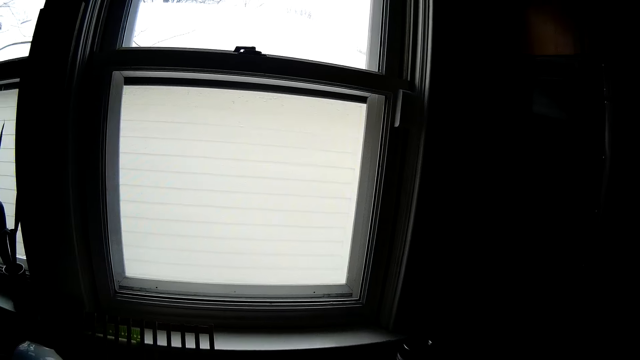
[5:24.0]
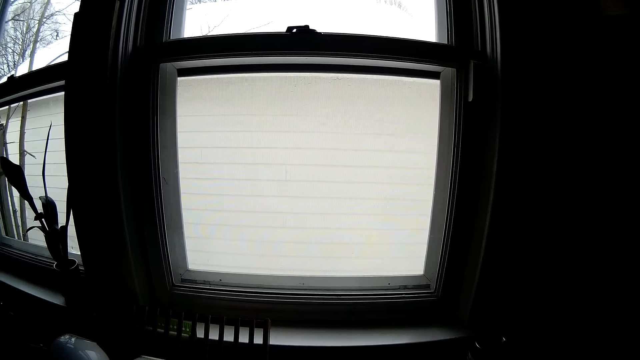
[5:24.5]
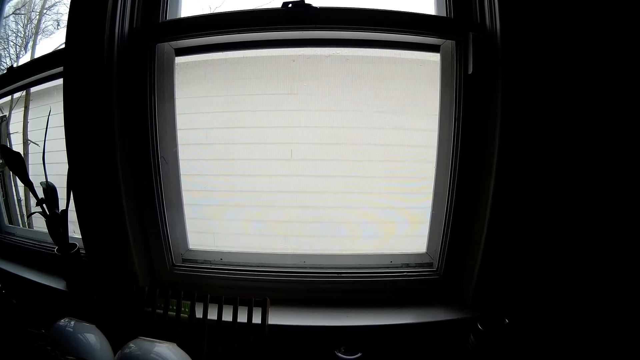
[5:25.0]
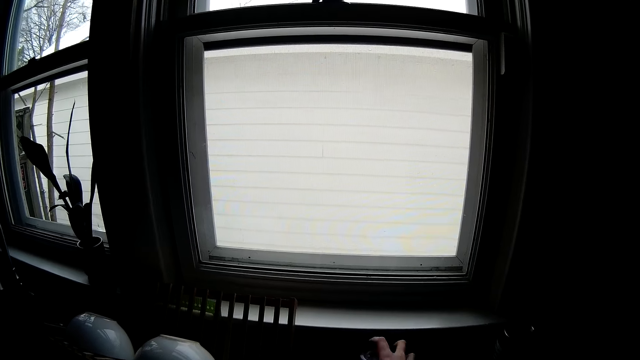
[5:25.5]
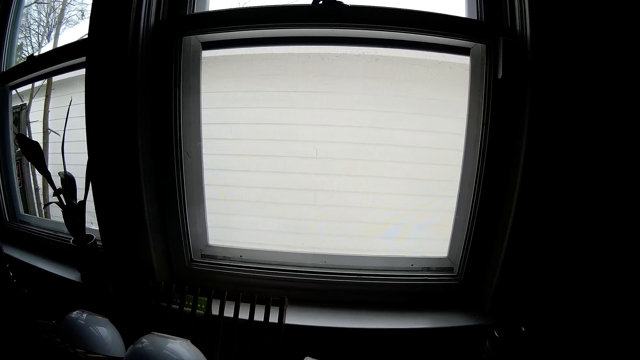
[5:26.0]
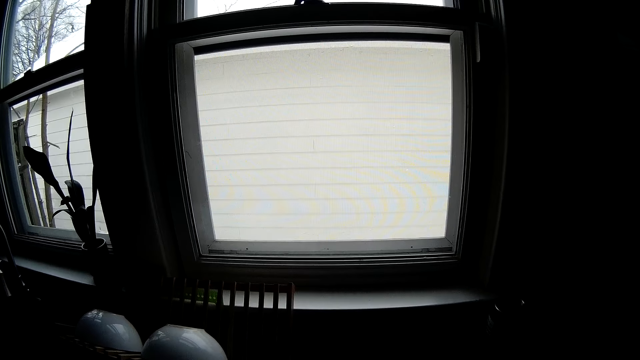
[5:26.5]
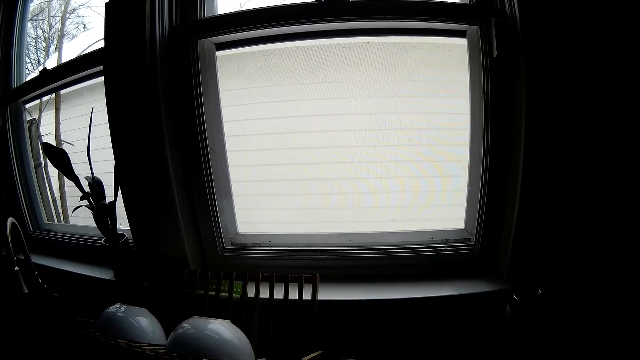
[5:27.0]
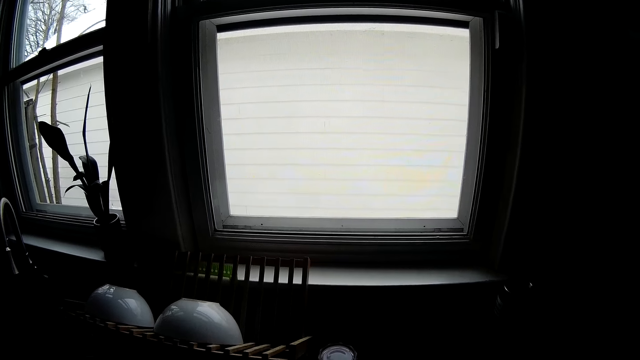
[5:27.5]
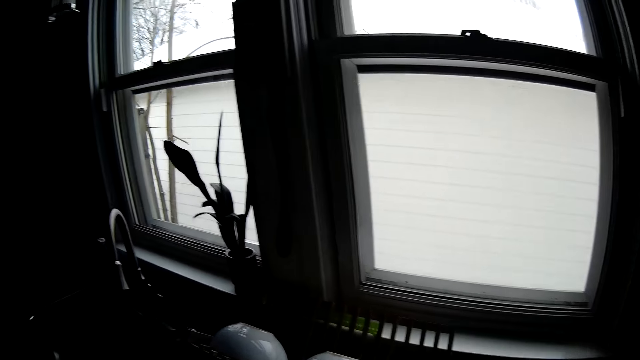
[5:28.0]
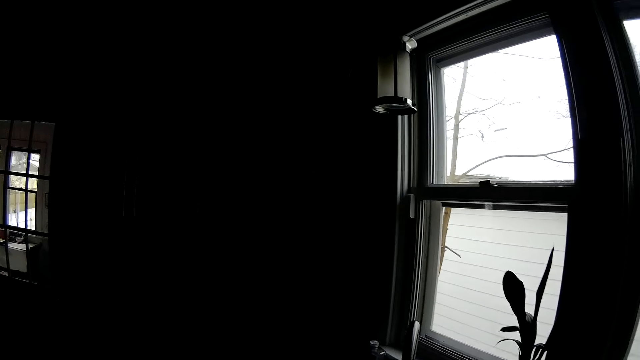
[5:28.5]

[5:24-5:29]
The camera wearer picks up a bottle in a sink with her right hand.

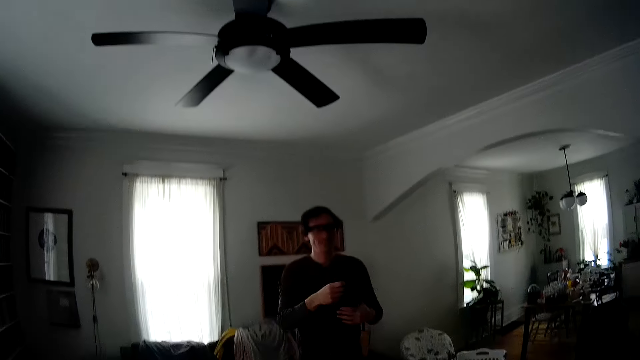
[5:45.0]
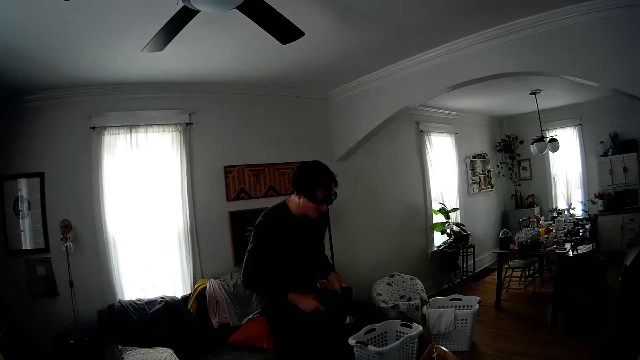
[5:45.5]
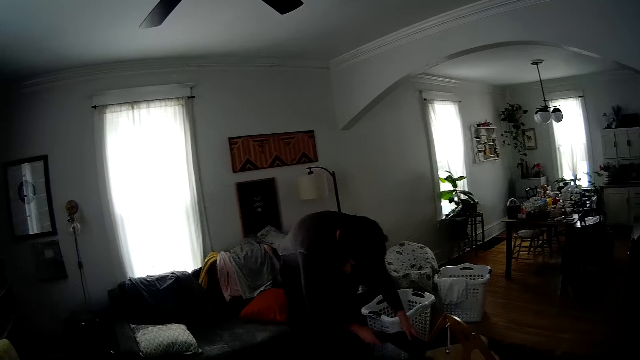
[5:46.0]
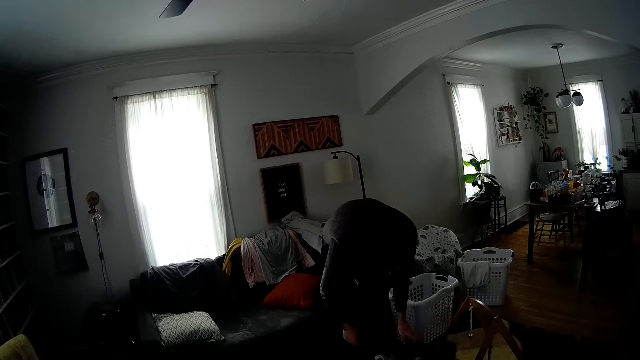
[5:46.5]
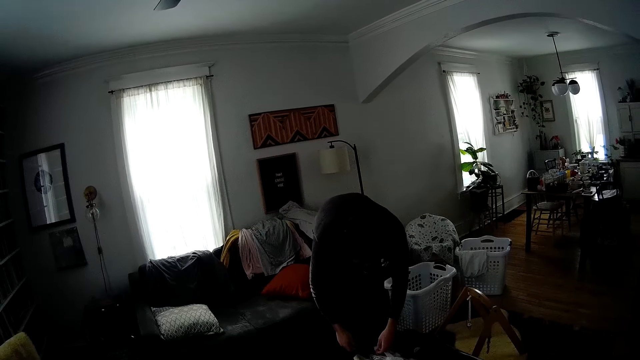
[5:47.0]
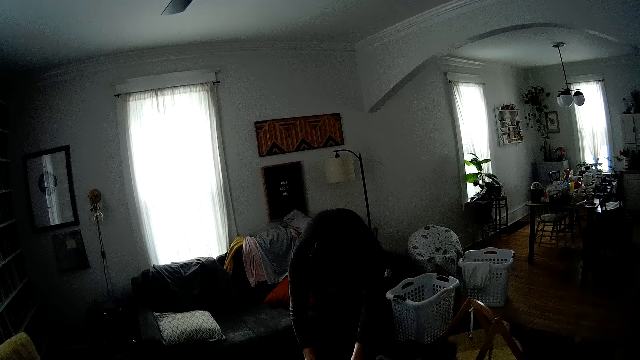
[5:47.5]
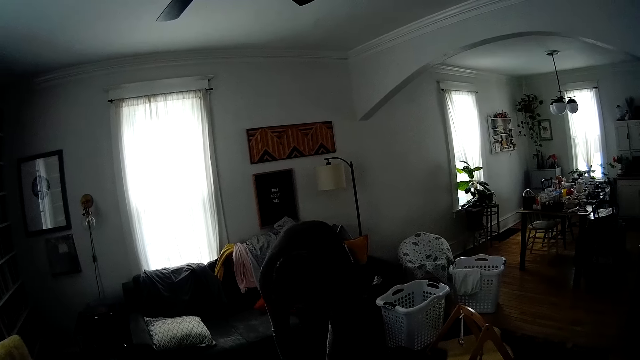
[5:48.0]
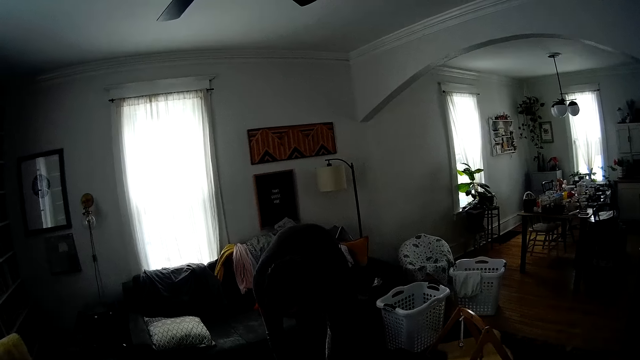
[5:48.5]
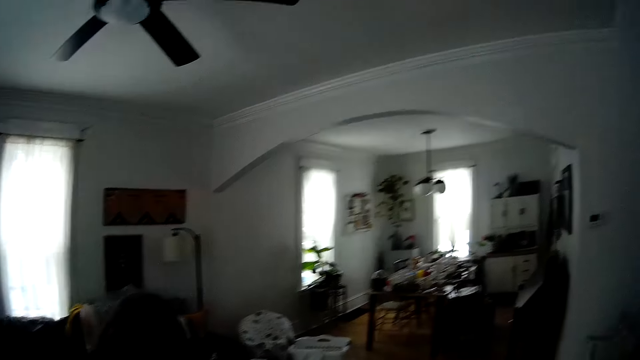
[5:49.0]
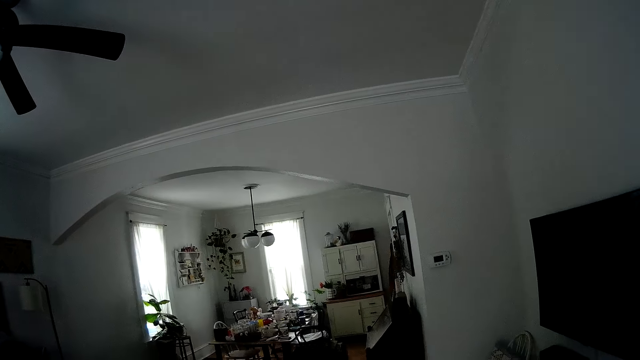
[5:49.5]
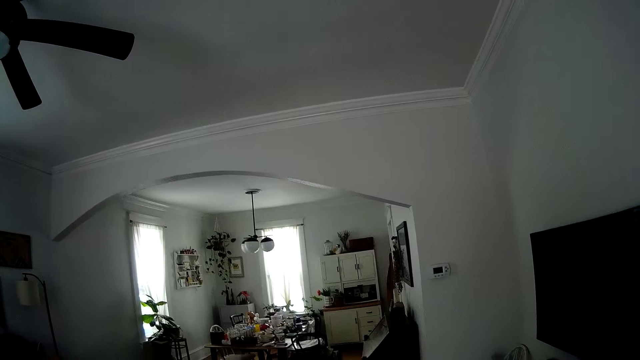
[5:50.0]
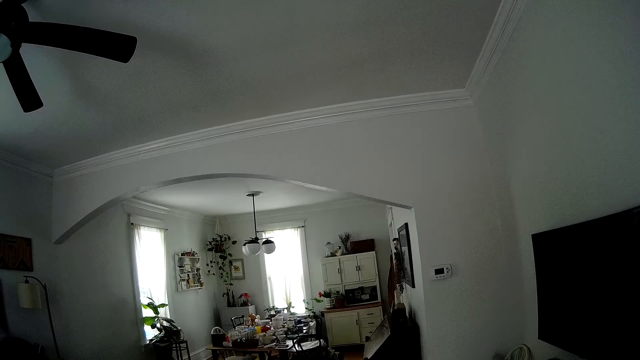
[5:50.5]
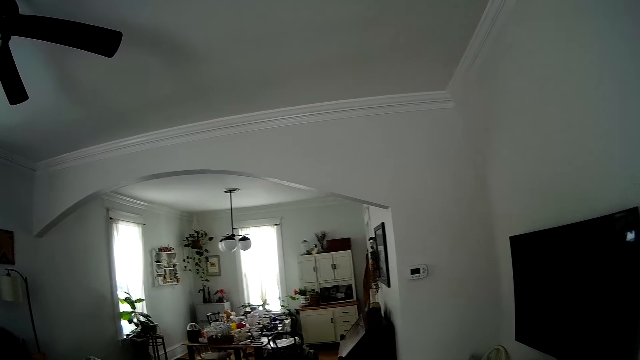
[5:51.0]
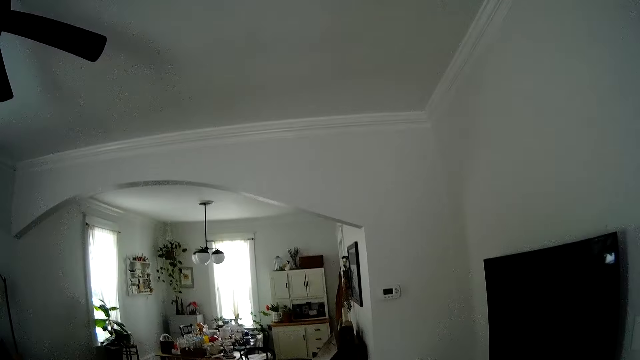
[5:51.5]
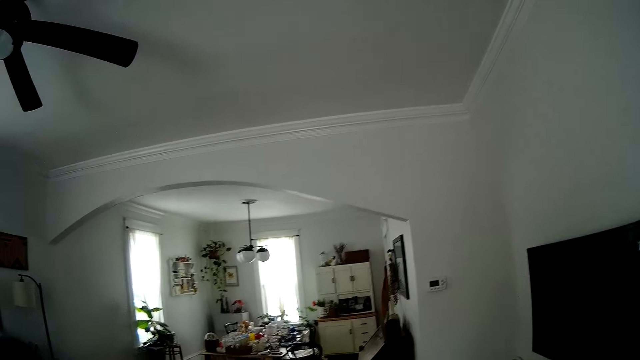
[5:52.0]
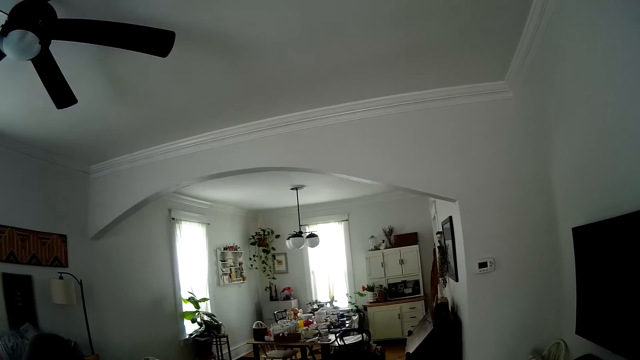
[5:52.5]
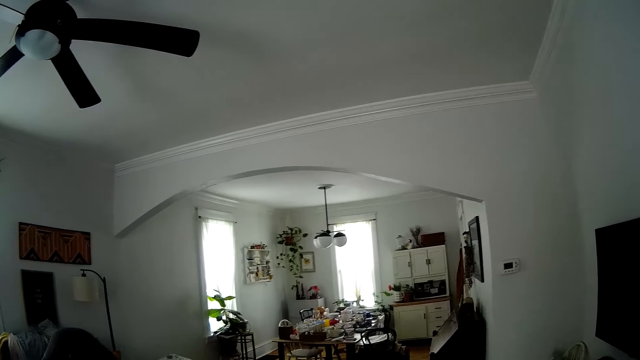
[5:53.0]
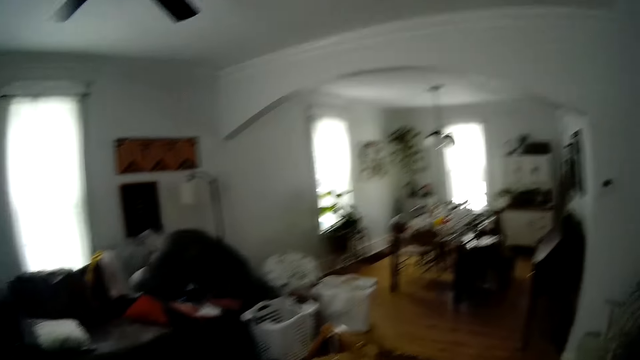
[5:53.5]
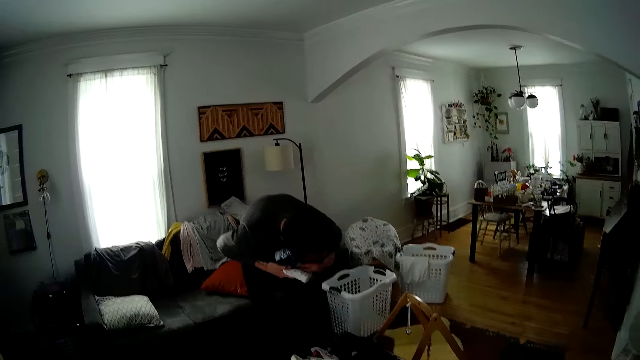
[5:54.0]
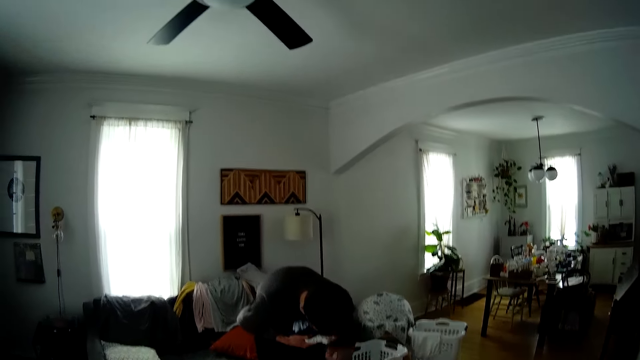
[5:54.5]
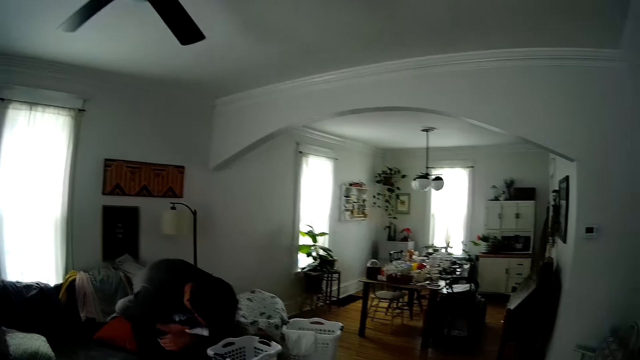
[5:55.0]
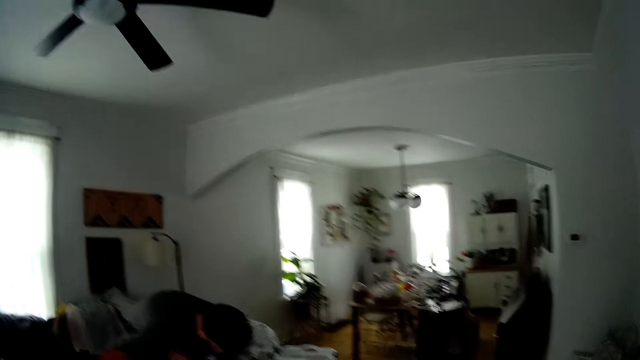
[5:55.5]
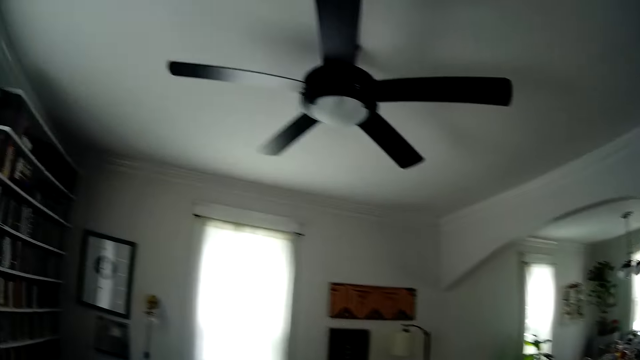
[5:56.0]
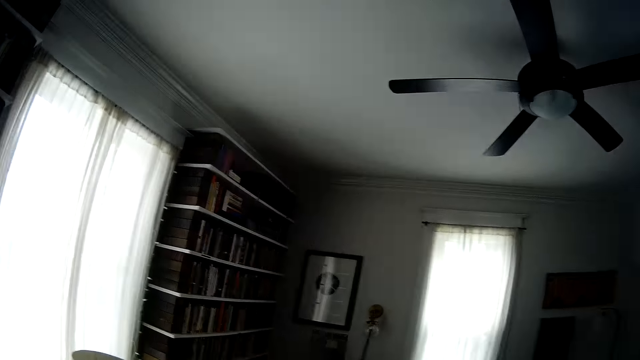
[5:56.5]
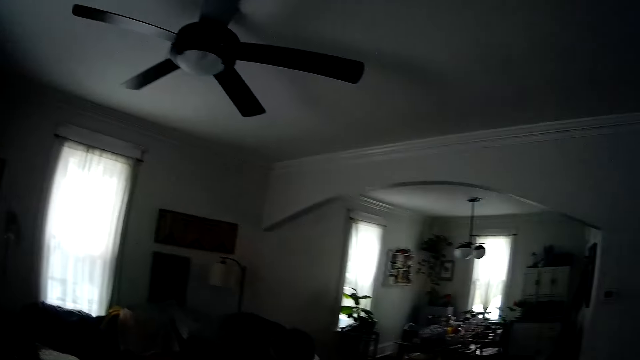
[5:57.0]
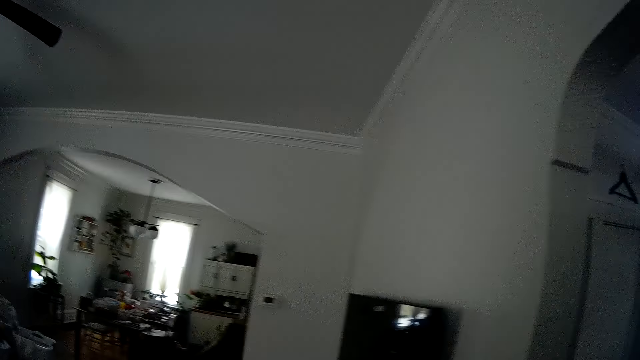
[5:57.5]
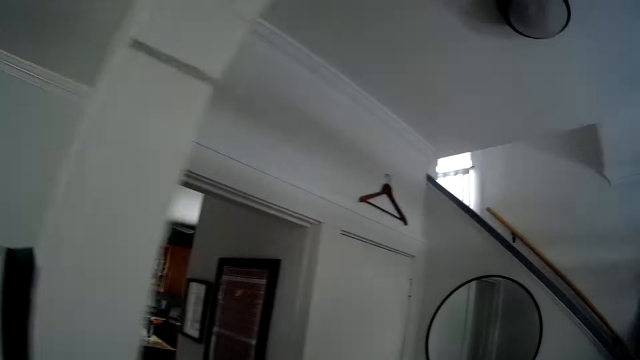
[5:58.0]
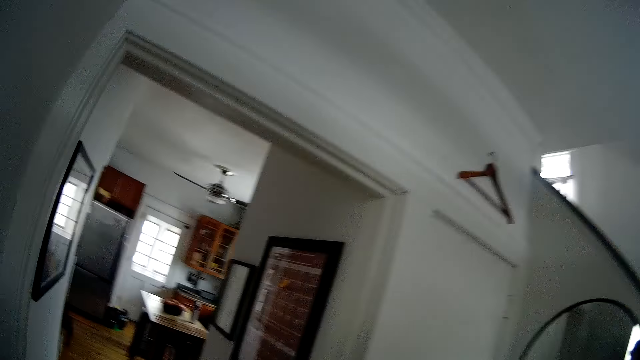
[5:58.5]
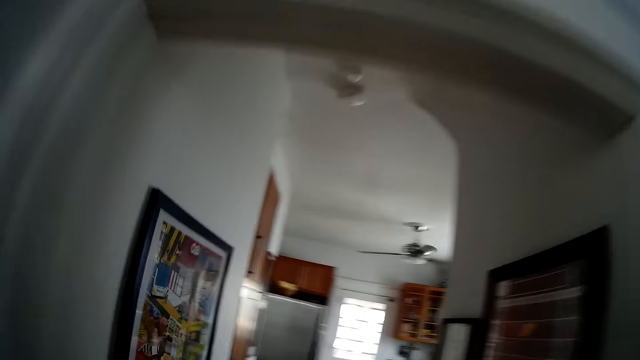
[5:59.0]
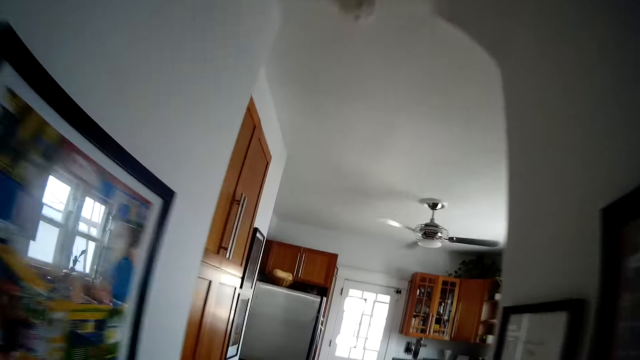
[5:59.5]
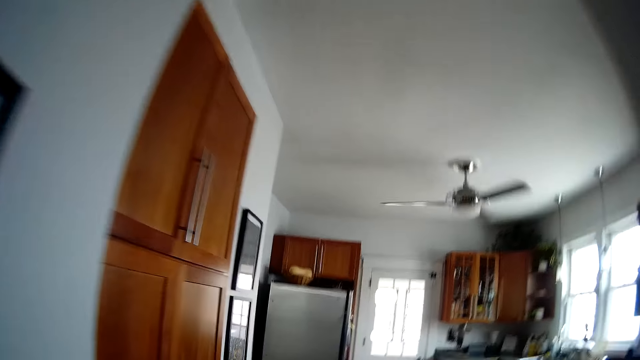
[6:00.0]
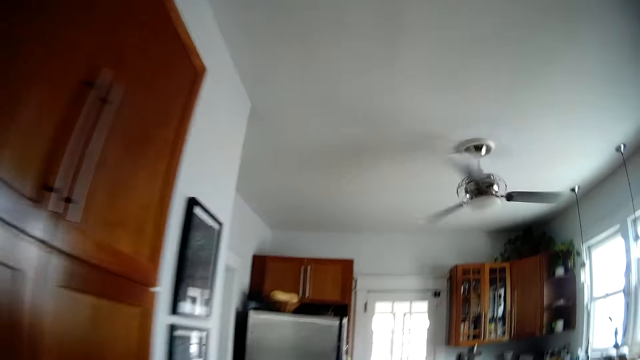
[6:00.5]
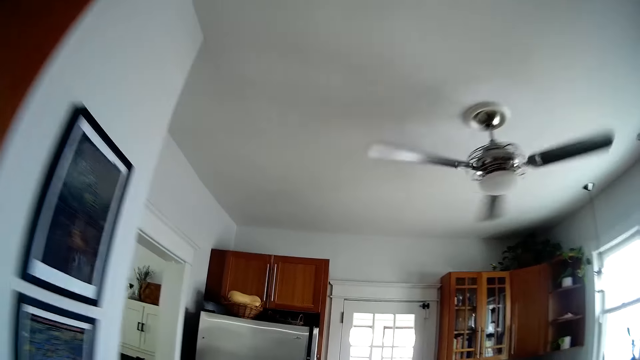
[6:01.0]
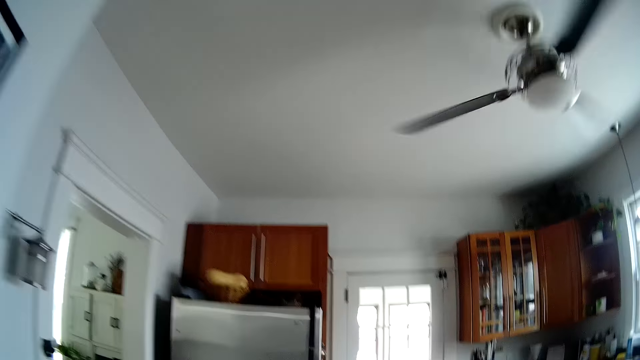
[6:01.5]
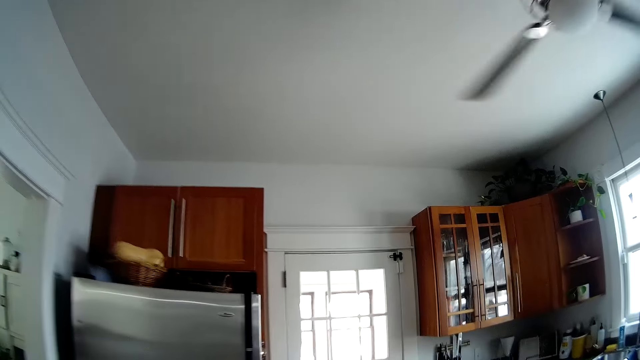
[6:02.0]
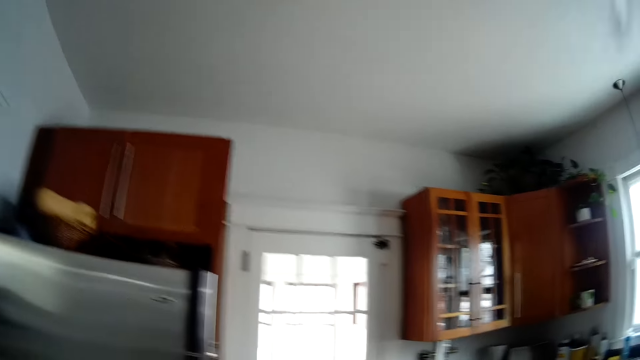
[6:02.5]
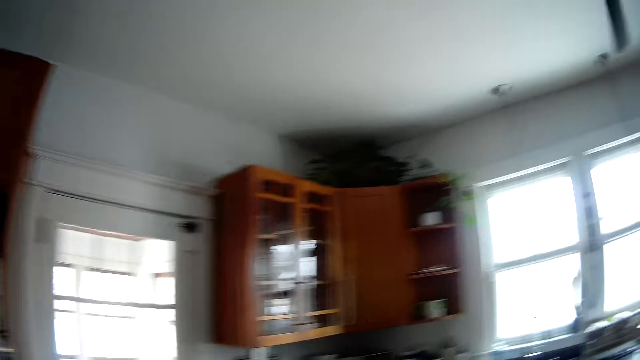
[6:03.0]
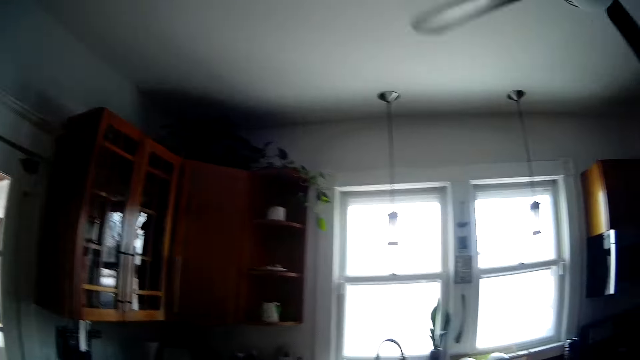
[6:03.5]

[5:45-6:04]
The man drops the socks on a table with both hands. The camera wearer looks around. The man does something. The man holds clothes with both hands. The camera wearer looks around. They walk around in the house.
